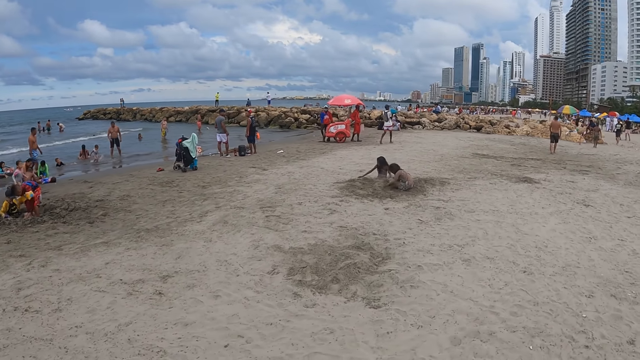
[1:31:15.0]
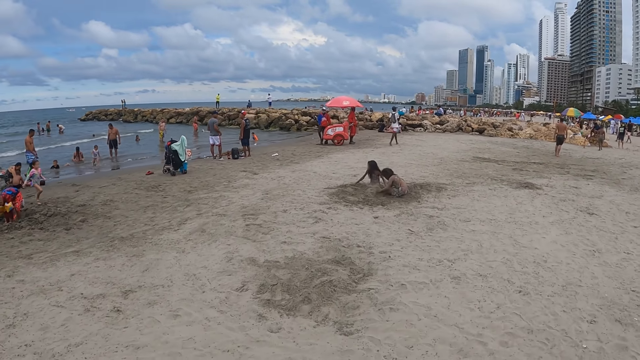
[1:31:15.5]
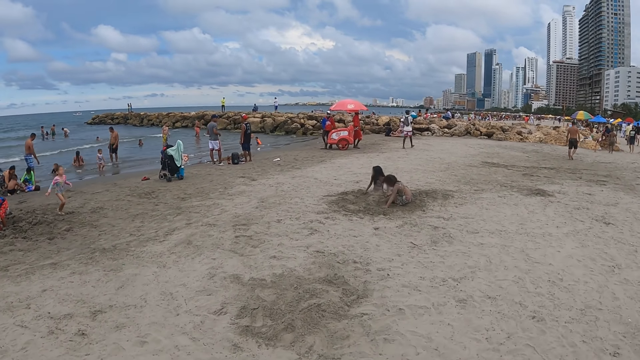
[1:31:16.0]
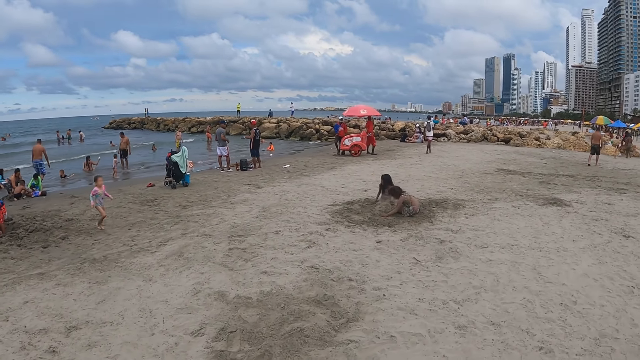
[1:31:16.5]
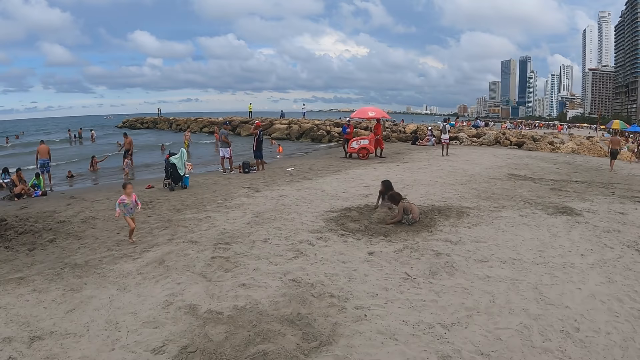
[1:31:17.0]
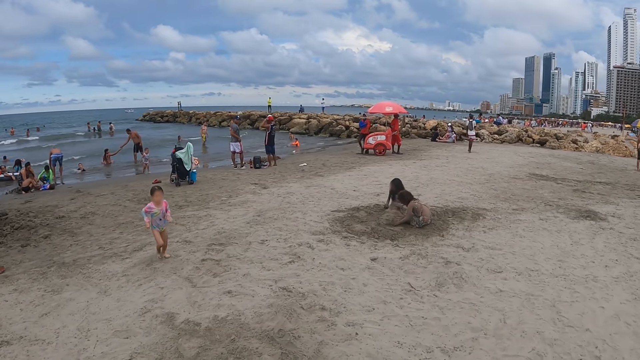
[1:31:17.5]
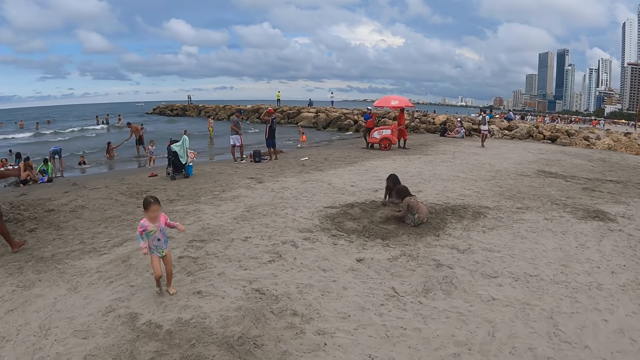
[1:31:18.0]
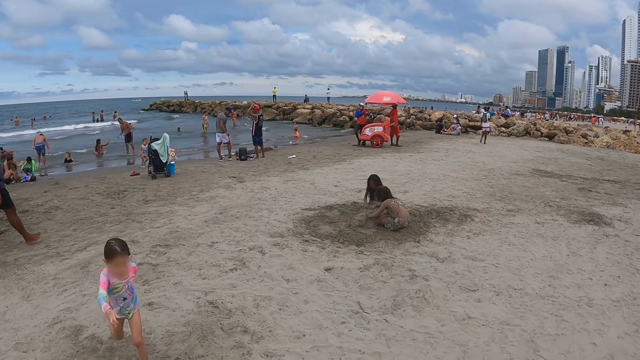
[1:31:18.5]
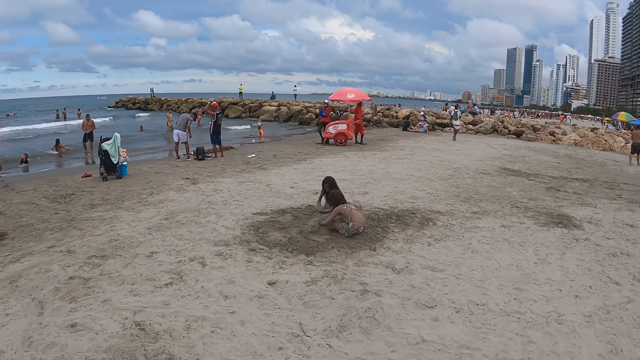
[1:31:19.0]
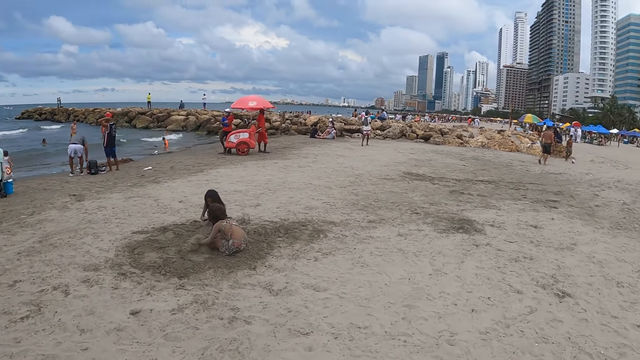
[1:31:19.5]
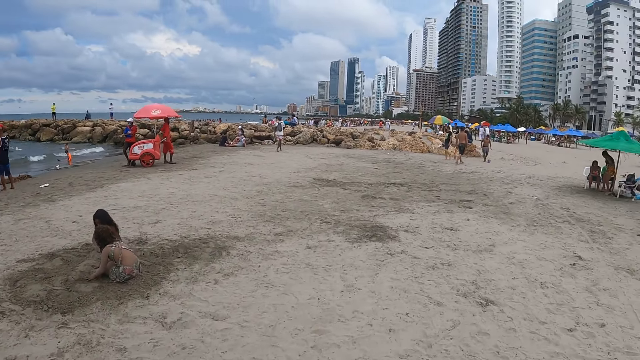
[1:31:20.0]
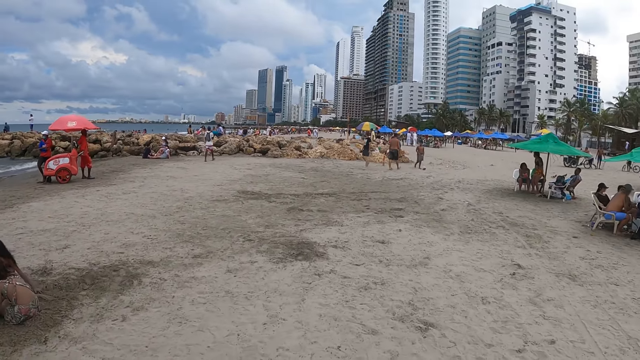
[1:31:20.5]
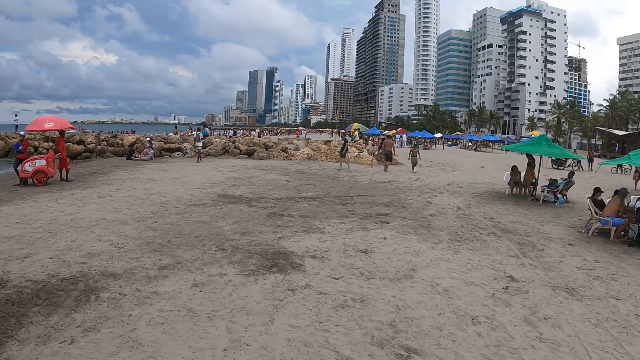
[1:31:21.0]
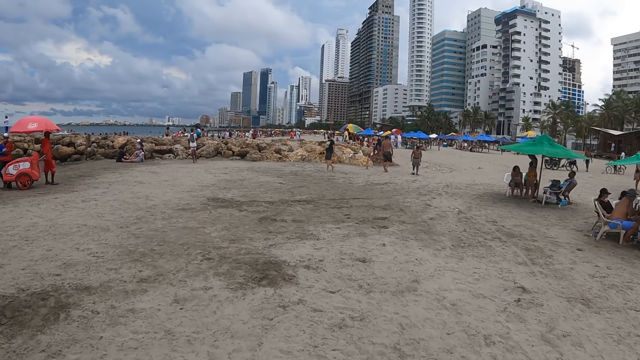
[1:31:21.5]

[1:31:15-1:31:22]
The camera wearer walks along the shore.

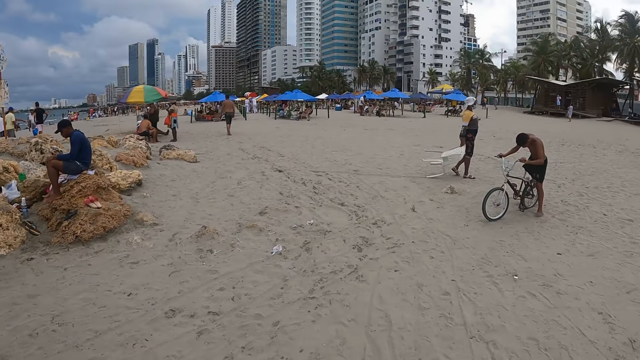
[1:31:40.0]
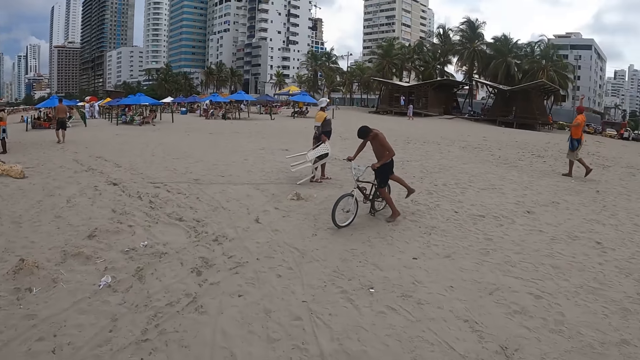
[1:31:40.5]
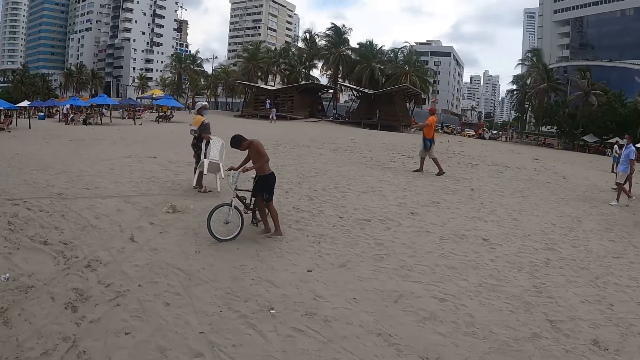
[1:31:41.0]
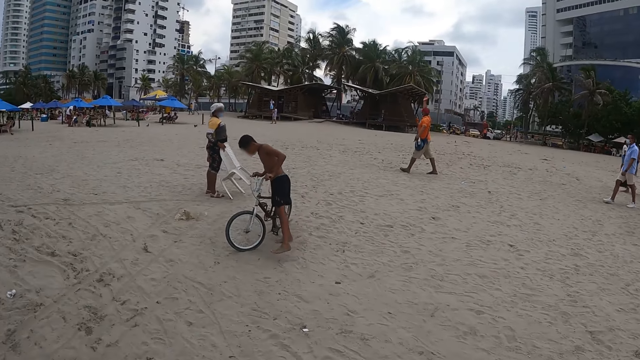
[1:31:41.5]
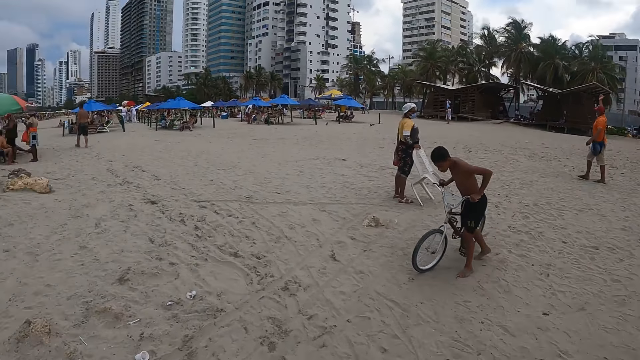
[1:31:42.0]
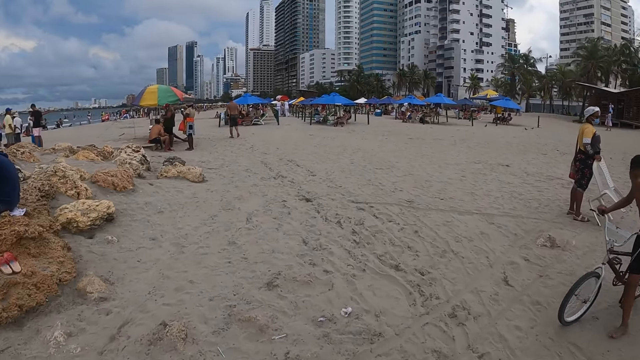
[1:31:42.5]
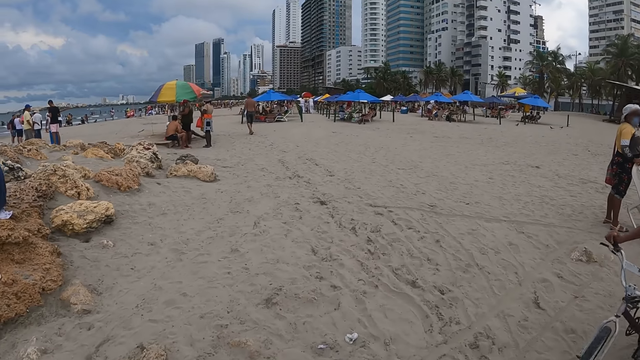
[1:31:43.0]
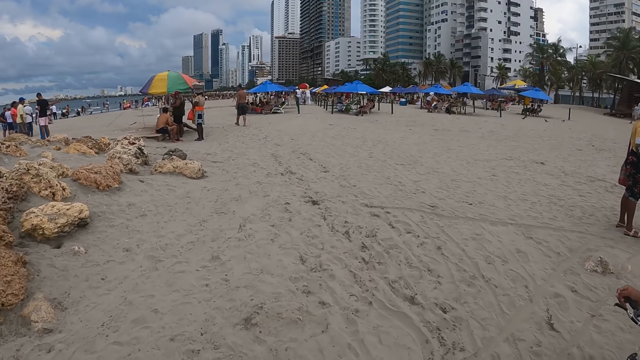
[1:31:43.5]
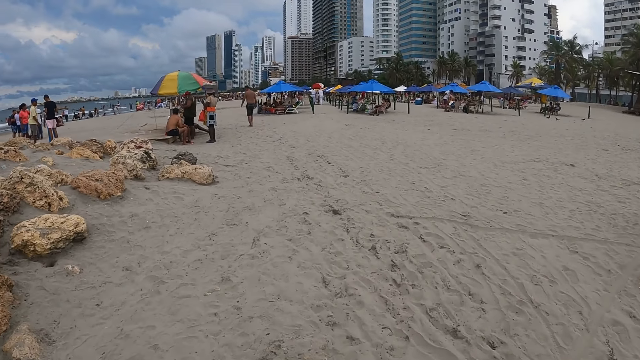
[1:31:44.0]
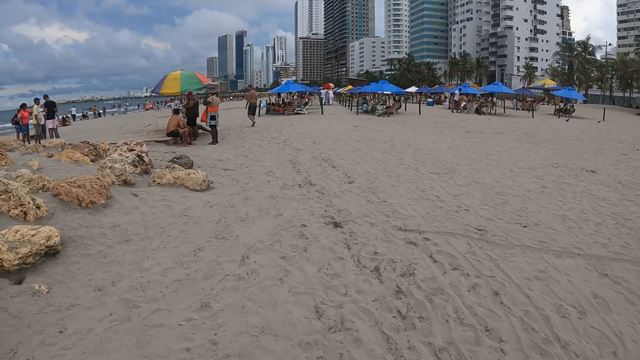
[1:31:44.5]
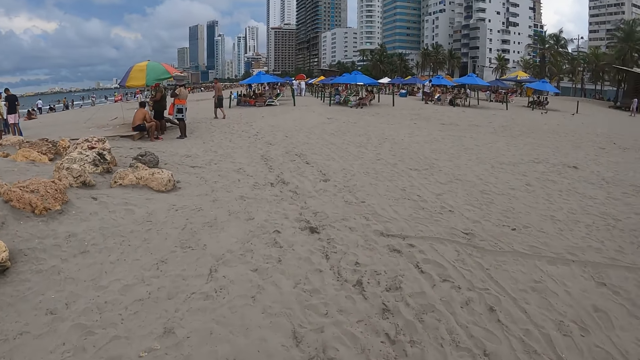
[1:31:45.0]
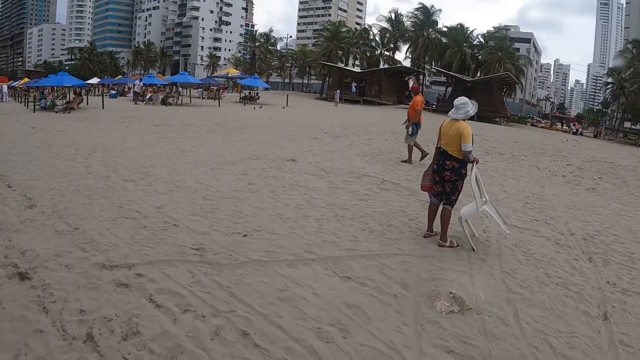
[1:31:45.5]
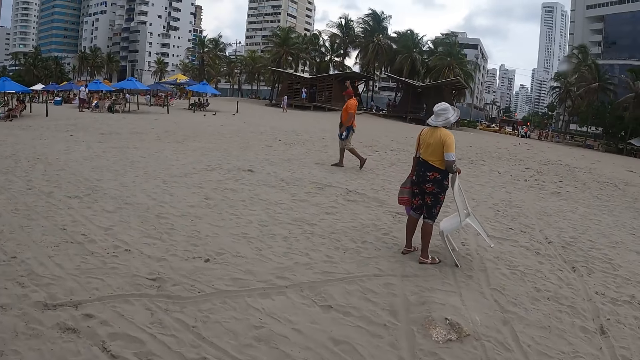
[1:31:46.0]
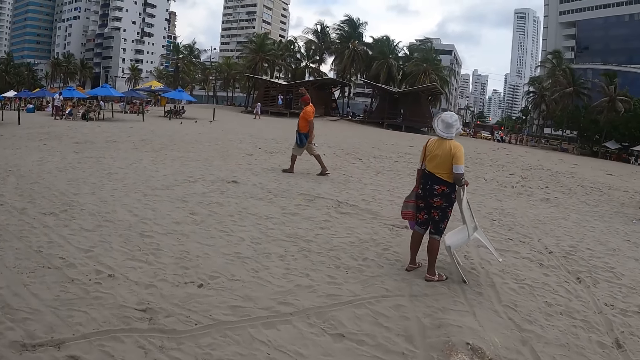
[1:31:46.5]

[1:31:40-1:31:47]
The camera wearer looks around.

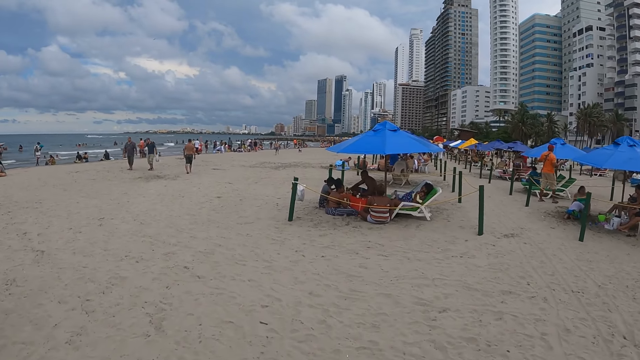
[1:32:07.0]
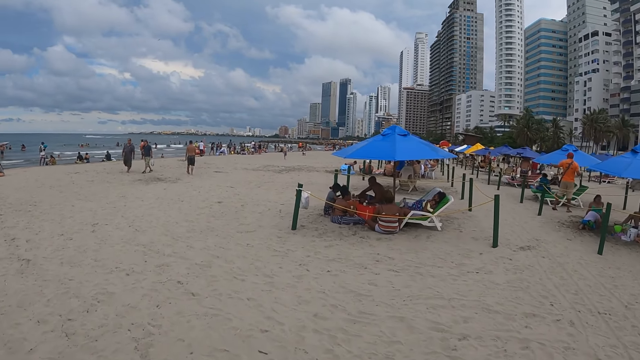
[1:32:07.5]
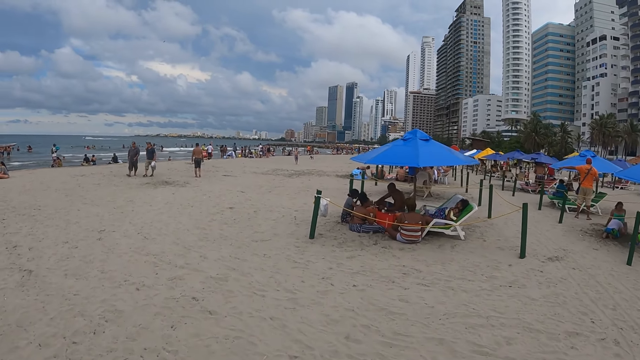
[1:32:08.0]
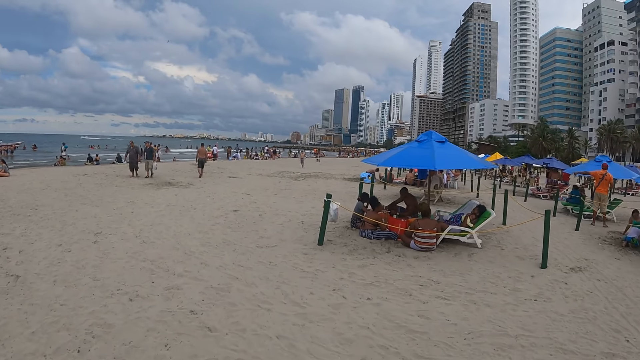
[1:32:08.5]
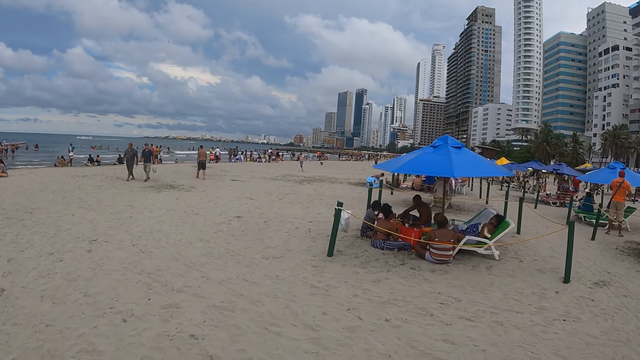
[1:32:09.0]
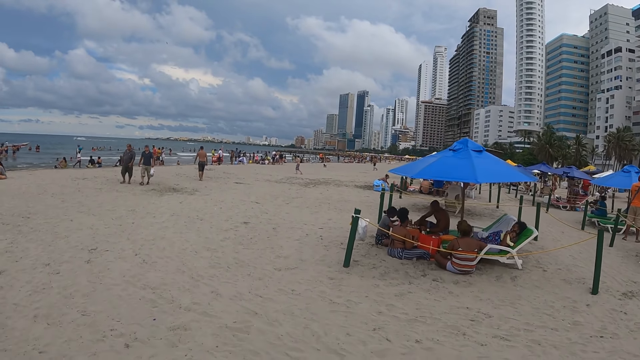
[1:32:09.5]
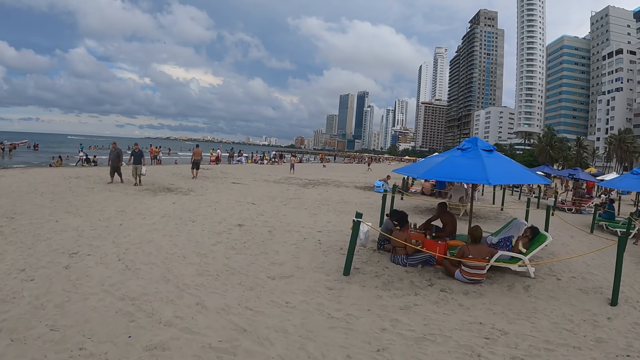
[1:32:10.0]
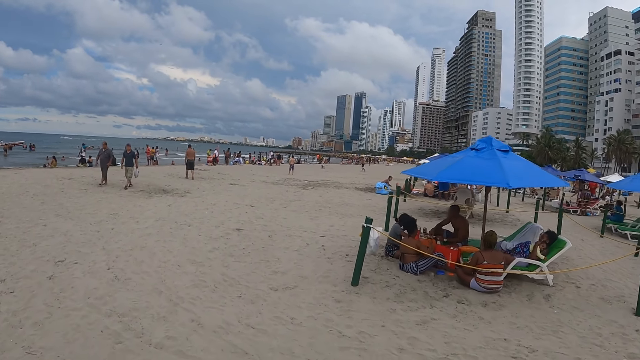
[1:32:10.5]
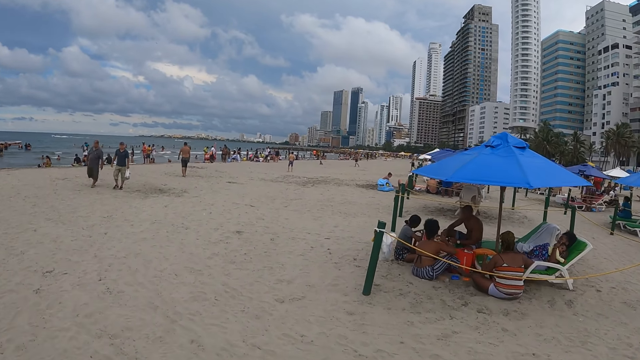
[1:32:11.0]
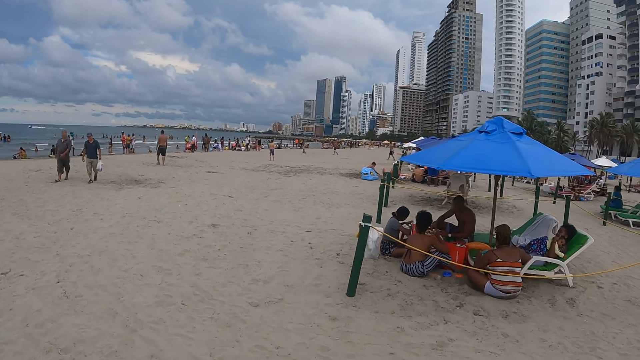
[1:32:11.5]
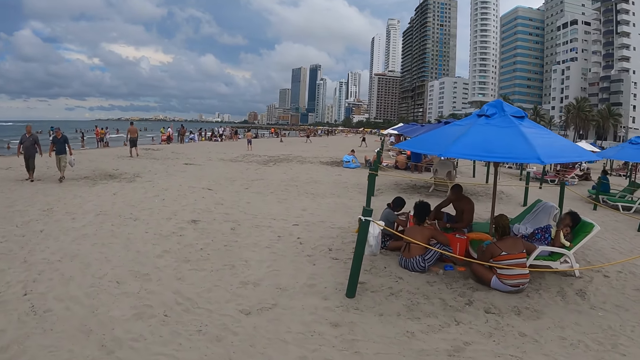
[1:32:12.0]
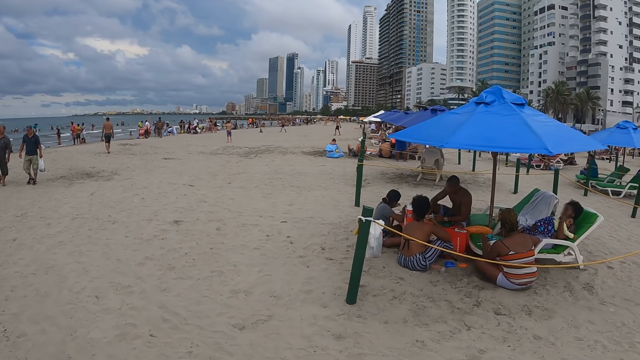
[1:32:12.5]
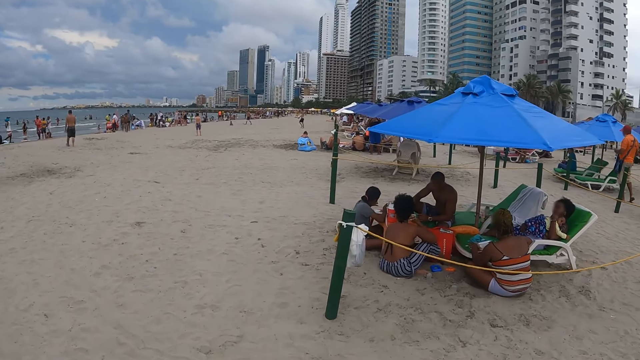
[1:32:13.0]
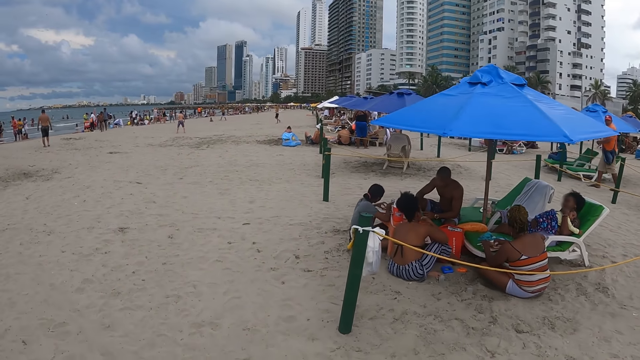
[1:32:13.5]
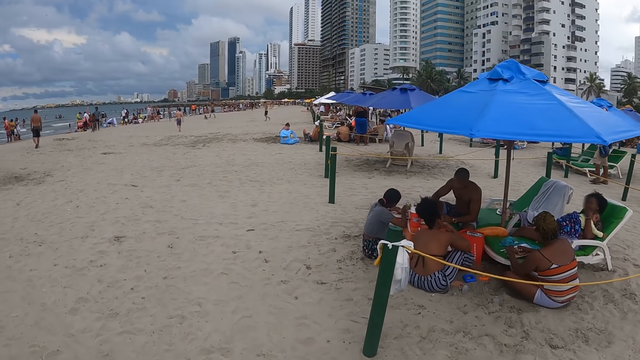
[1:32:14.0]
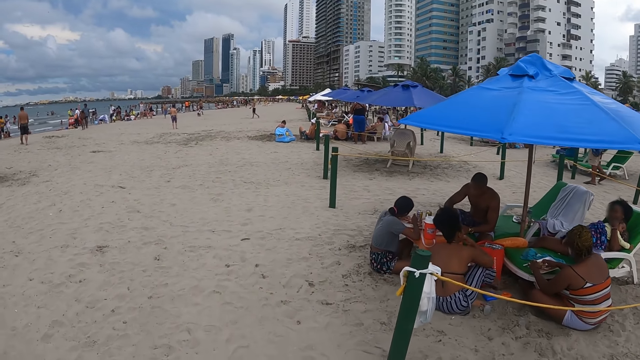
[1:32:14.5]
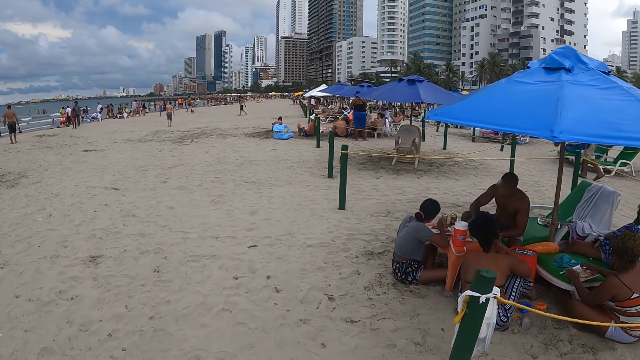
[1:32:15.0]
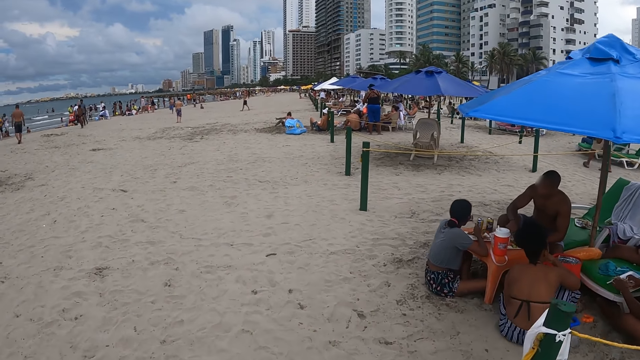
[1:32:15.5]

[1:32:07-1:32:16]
The camera wearer walks along the shore.
